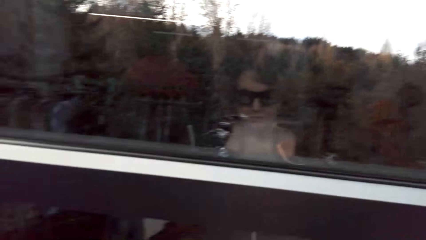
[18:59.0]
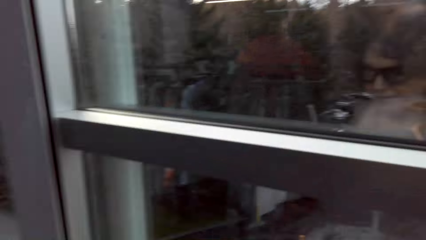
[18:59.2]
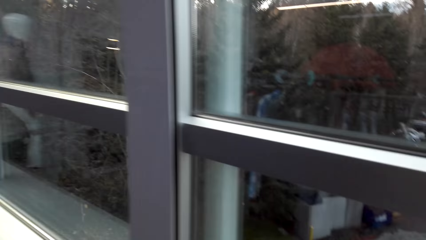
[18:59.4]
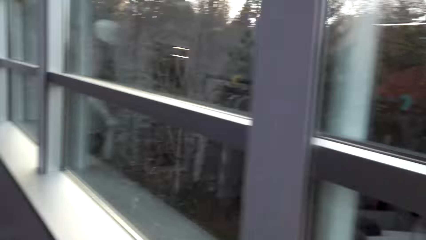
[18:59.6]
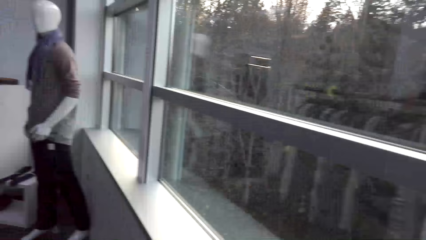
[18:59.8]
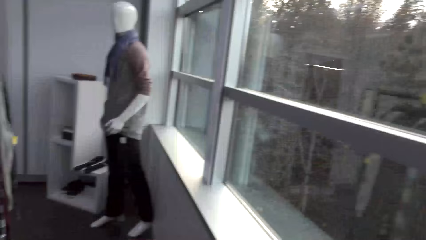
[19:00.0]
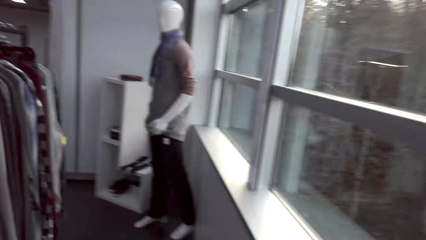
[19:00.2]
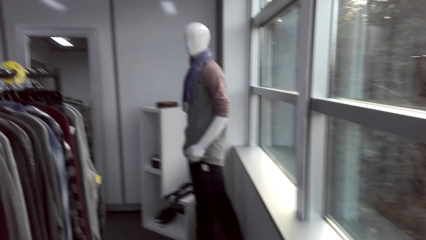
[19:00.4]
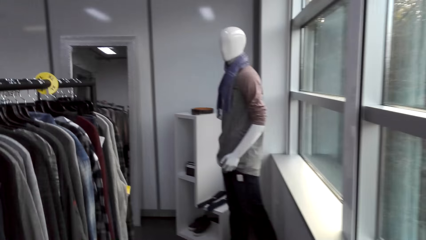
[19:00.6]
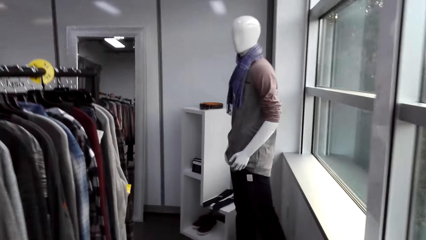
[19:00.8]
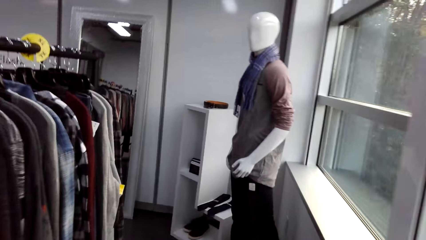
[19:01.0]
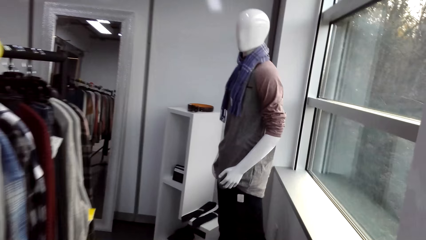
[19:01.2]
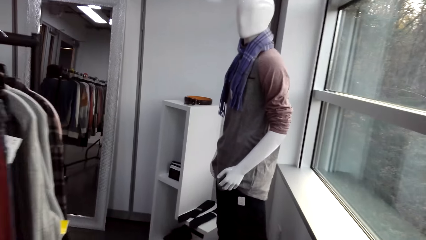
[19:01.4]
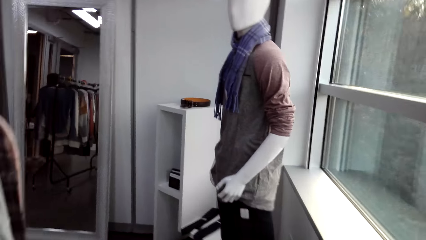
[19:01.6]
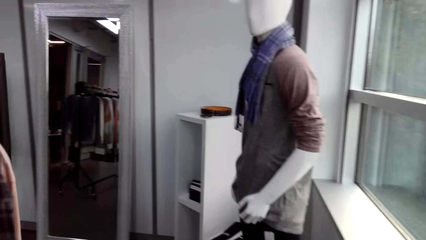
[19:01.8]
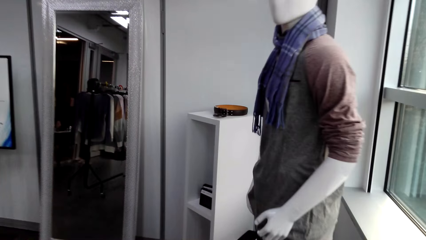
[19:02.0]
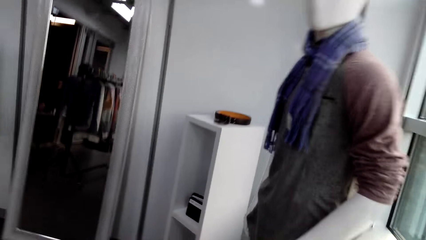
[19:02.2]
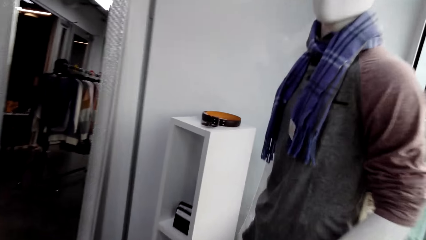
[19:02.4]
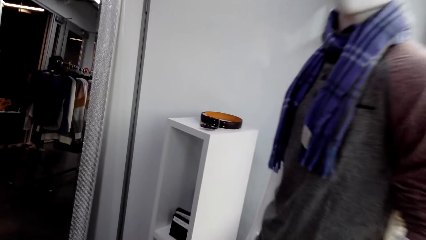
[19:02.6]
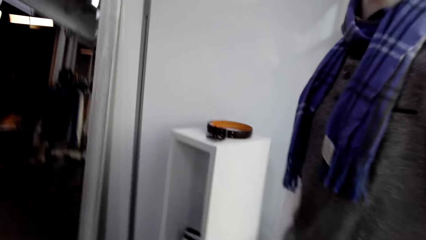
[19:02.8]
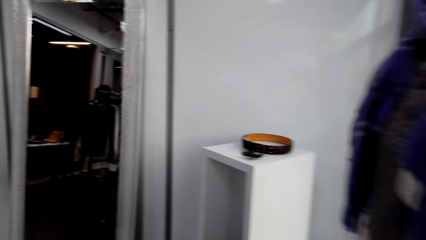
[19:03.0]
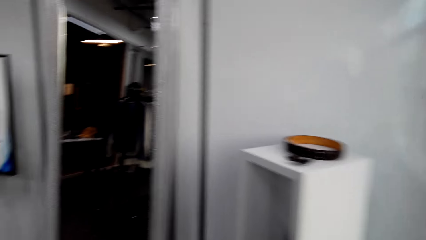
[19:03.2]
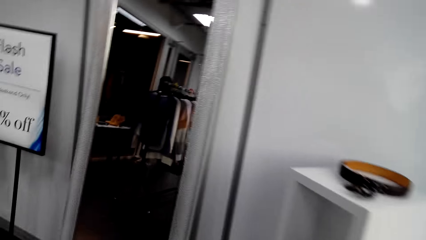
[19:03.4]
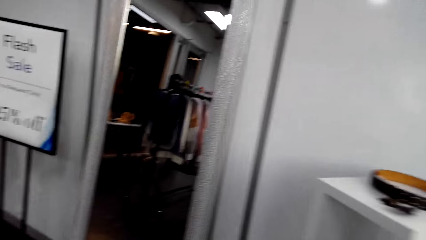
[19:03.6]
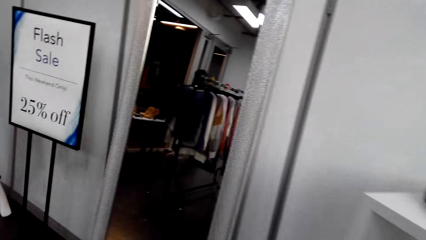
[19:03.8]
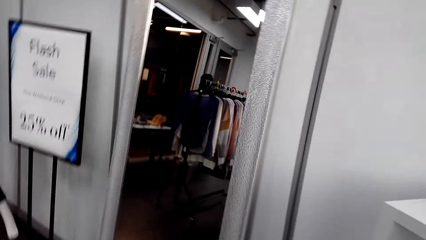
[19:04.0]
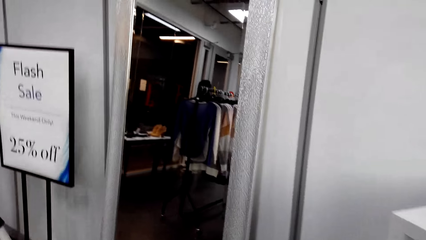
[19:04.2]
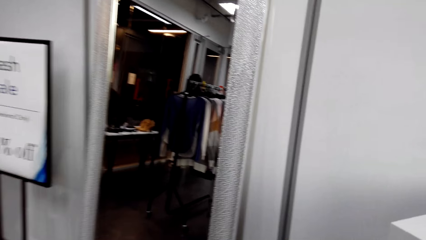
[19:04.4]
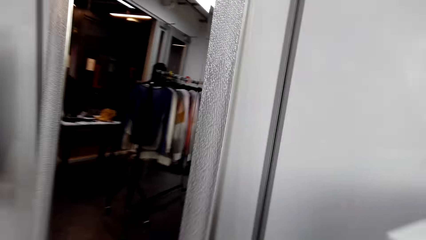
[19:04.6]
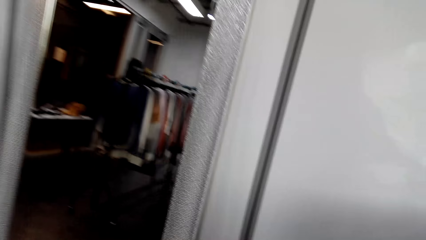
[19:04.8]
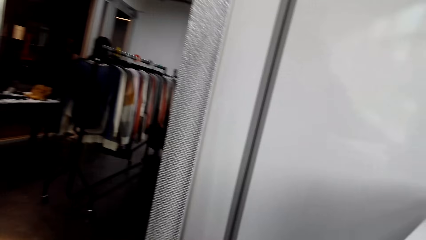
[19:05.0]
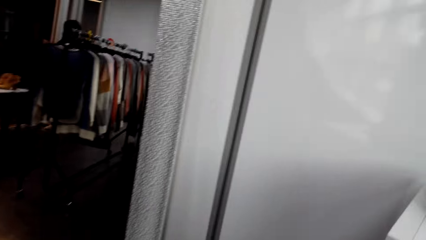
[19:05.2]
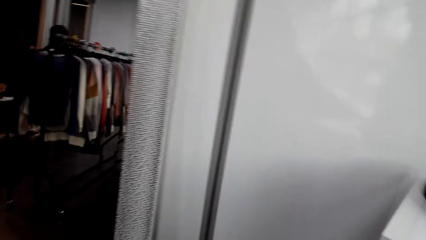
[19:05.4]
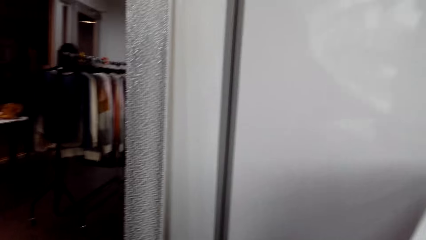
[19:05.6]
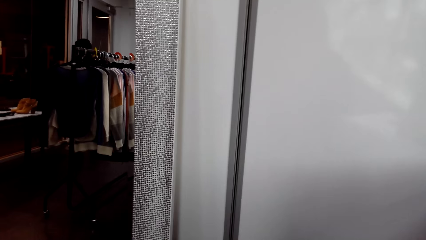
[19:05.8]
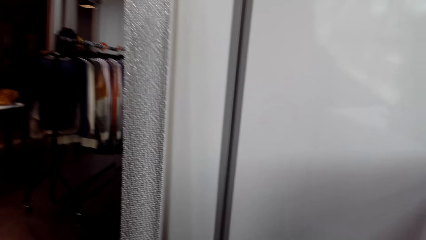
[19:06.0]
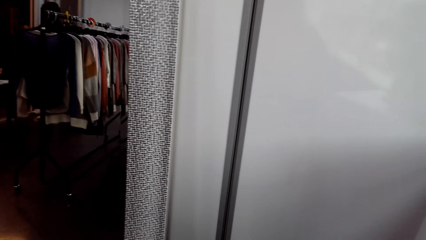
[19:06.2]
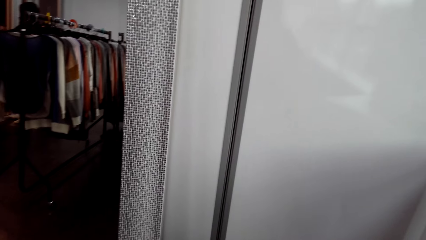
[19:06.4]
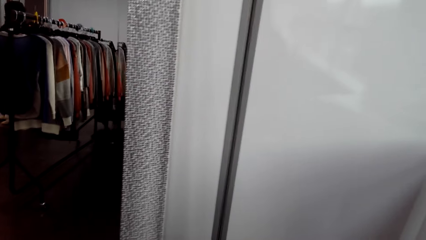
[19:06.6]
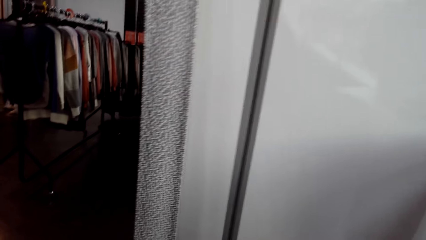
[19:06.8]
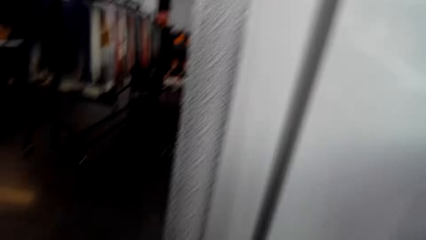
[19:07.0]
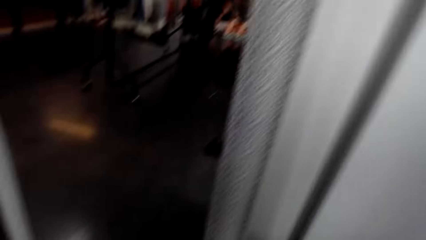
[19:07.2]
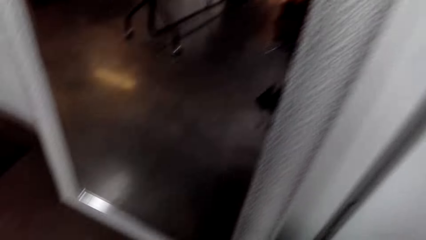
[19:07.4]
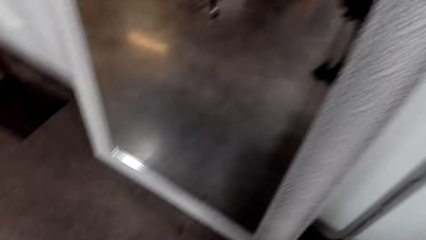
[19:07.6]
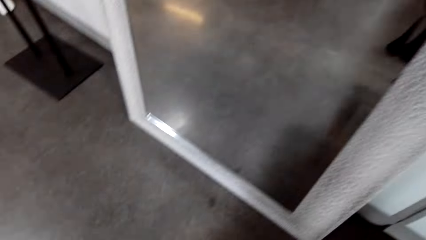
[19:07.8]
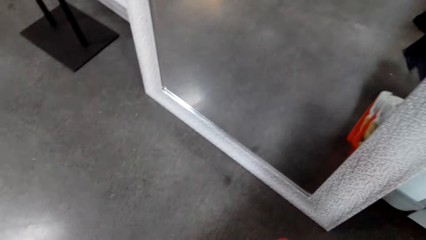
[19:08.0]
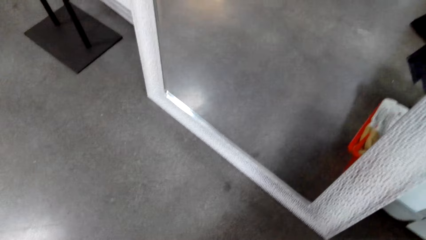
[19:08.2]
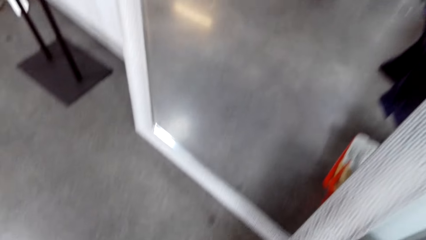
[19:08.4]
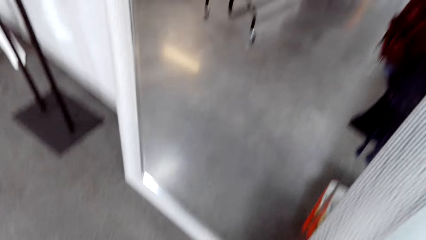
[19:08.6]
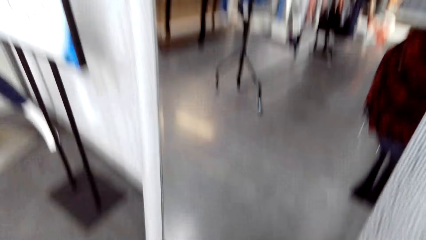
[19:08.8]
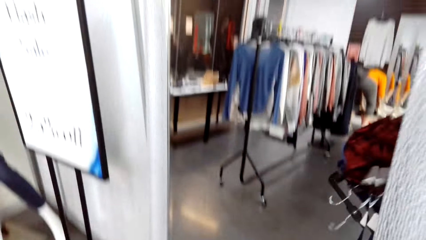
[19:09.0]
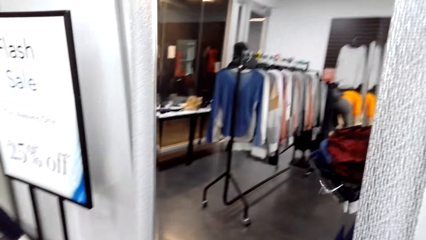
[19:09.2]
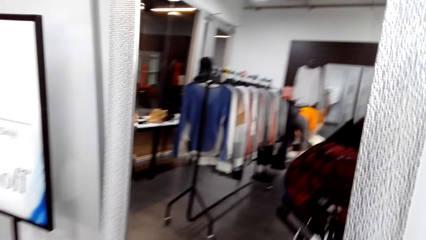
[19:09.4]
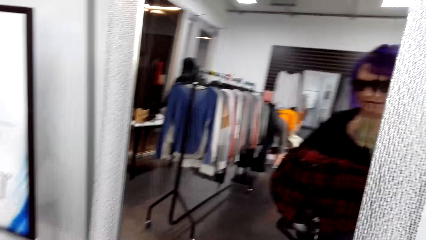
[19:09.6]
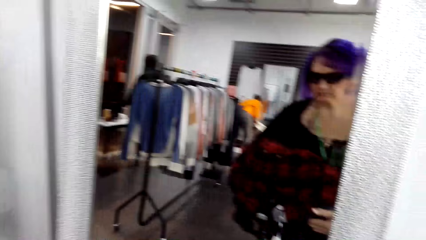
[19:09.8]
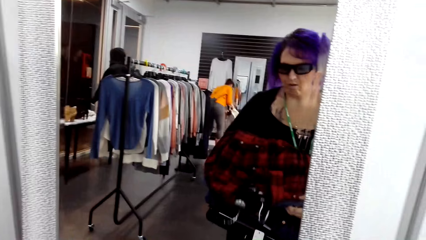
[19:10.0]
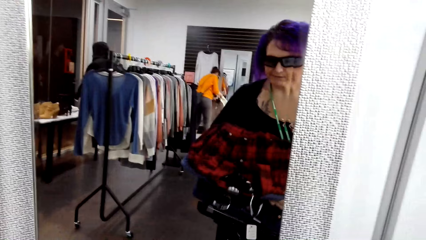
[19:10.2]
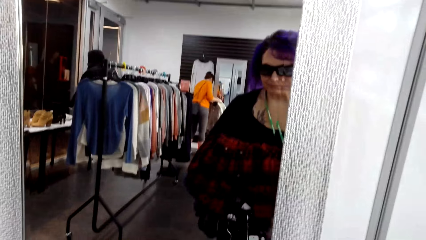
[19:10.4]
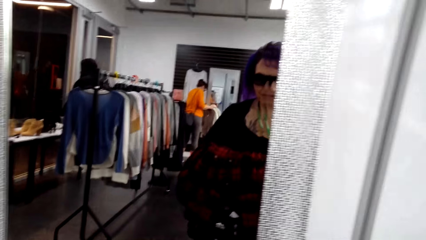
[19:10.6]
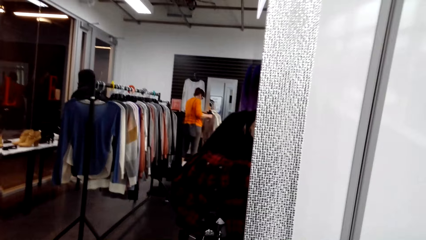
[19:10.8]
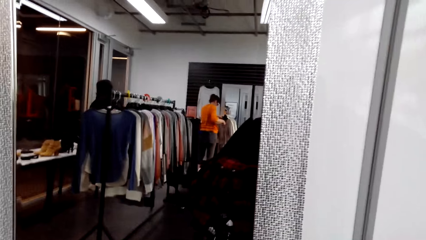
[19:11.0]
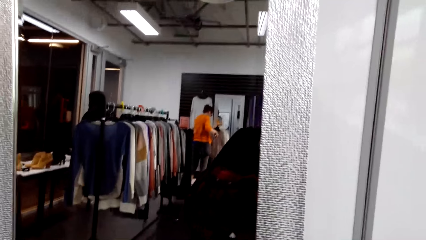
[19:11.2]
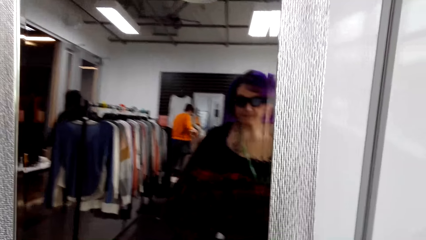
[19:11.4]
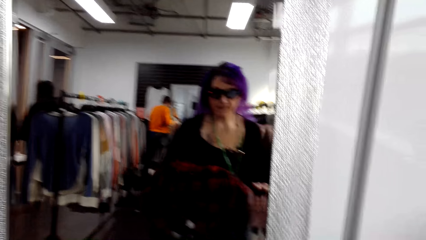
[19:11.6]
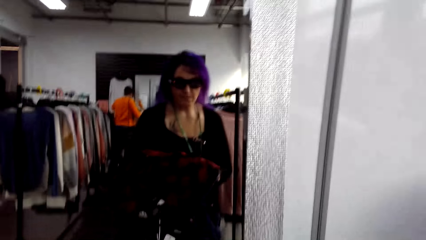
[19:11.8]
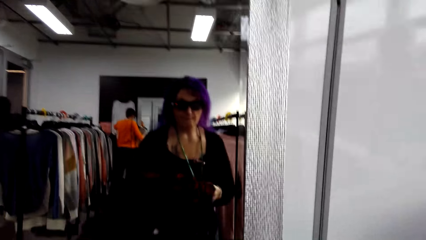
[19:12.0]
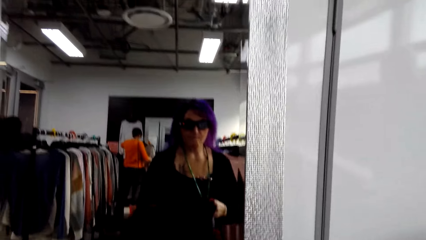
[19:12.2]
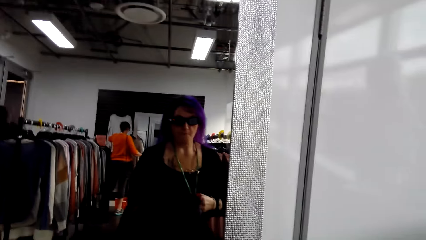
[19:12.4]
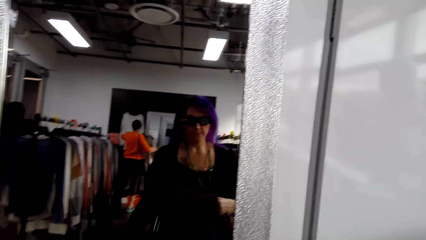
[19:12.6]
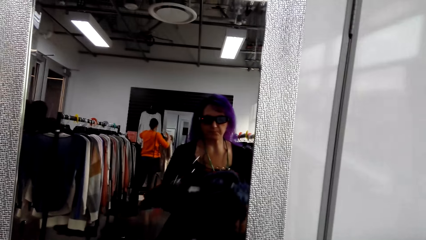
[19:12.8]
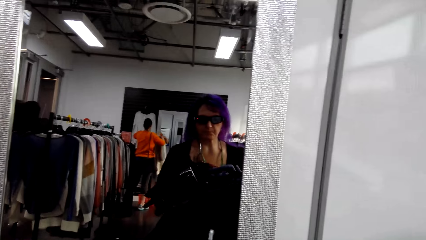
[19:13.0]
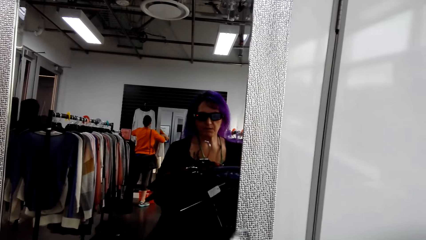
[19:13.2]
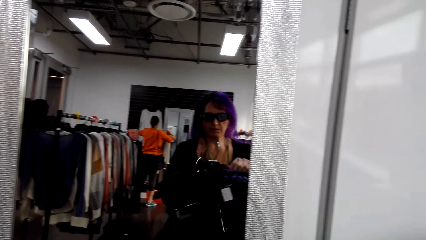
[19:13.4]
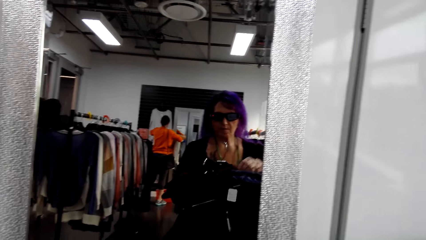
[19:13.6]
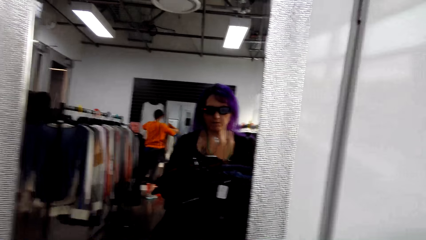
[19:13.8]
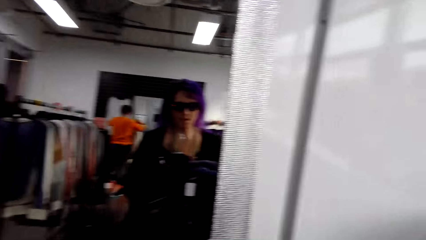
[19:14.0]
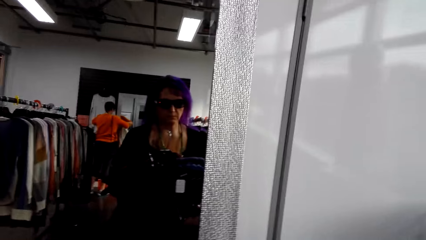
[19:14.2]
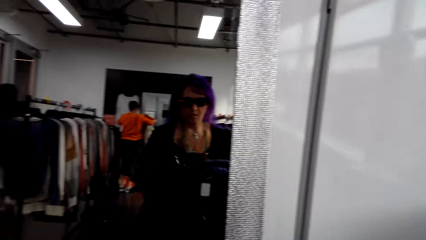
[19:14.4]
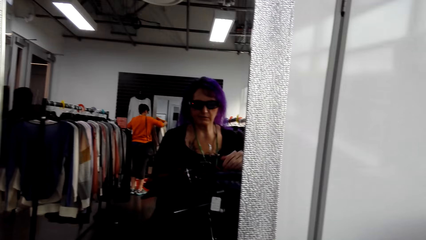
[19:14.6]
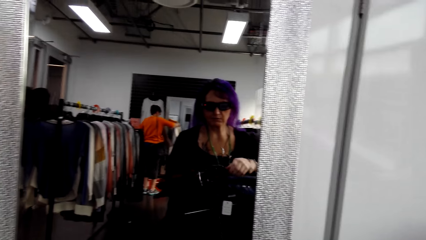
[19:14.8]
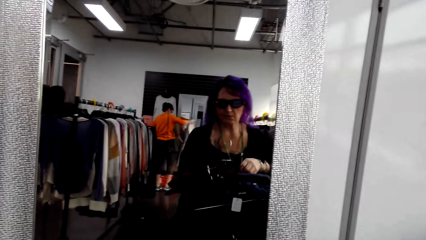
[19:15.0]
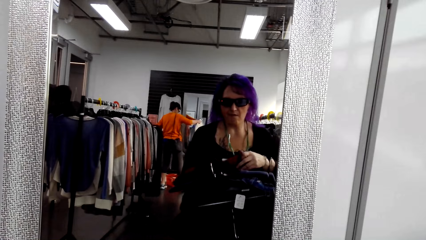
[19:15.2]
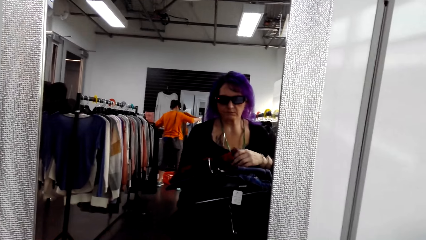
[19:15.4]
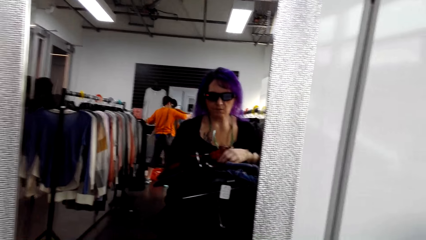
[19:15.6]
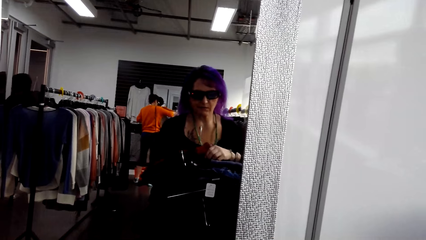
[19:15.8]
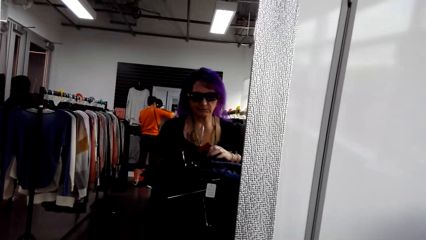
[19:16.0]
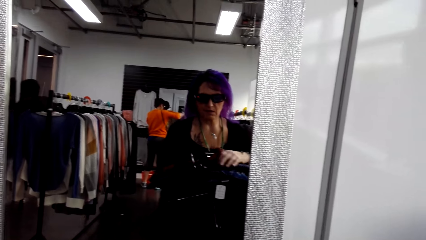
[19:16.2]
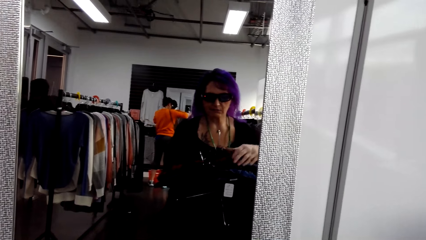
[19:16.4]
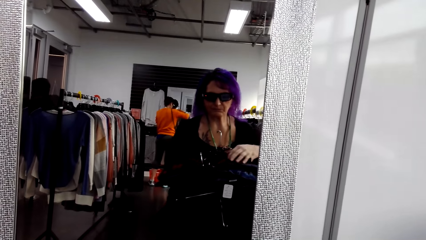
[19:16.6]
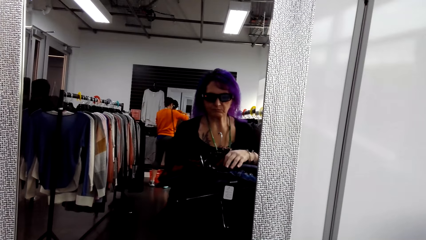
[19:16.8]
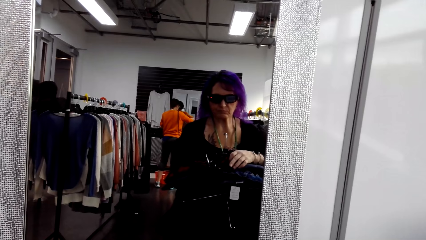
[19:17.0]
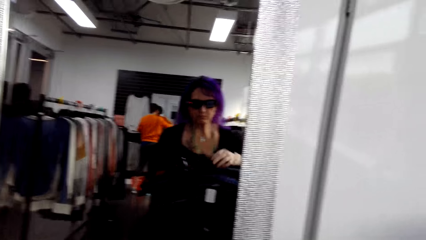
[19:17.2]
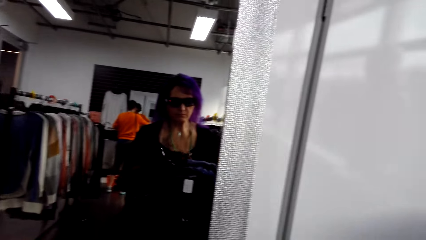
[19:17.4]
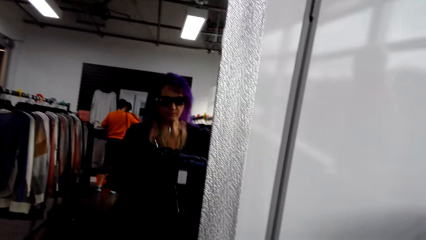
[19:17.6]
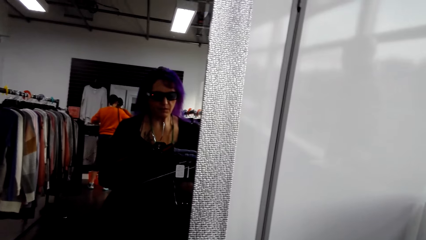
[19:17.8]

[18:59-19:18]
The camera wearer walks around in the clothes shop. She puts down the basket. She looks towards a mirror. She carries the clothes. She adjusts the clothes. She looks at herself in the mirror.
